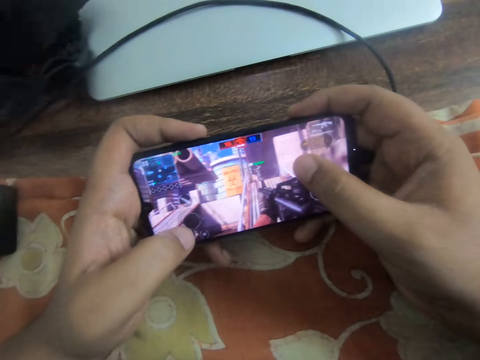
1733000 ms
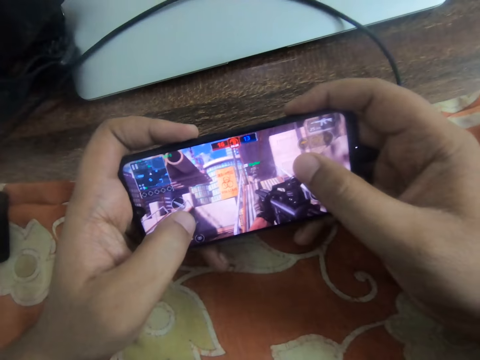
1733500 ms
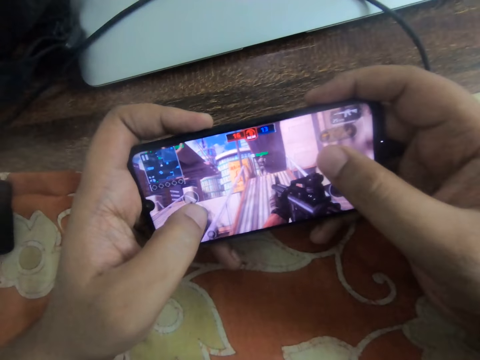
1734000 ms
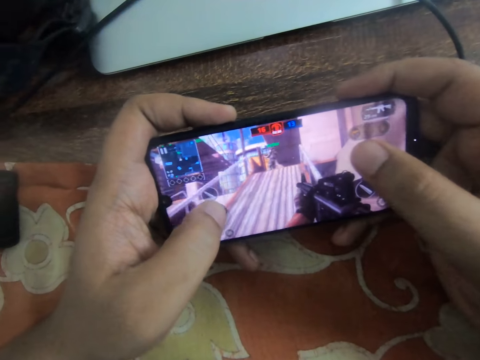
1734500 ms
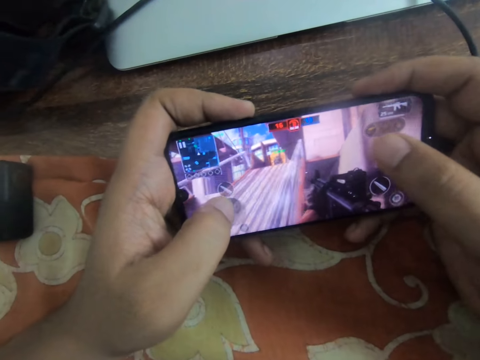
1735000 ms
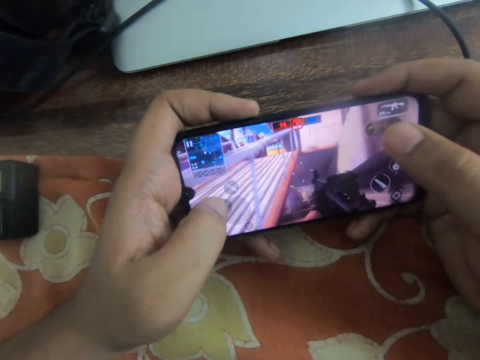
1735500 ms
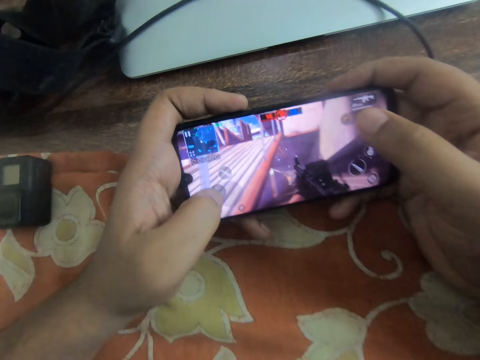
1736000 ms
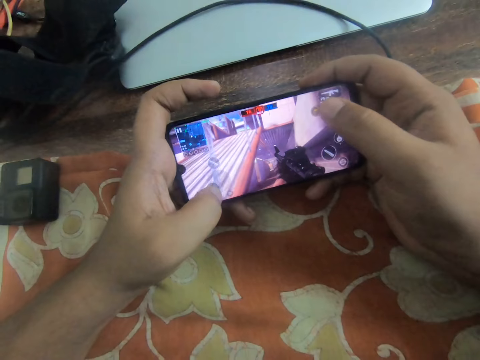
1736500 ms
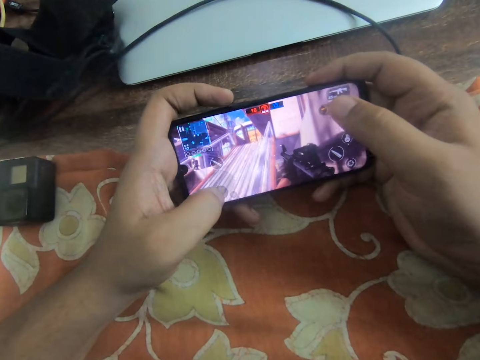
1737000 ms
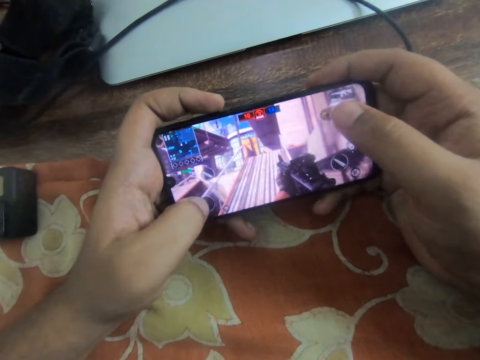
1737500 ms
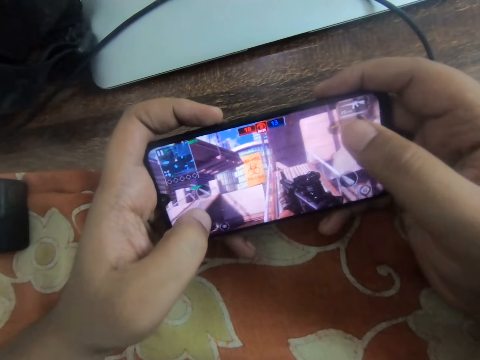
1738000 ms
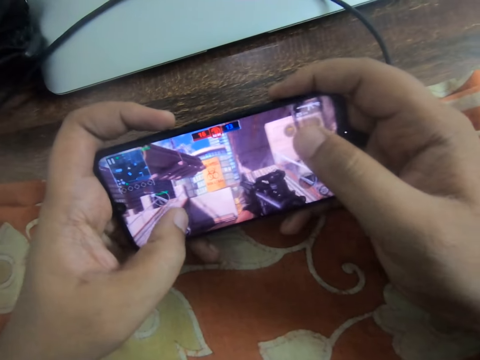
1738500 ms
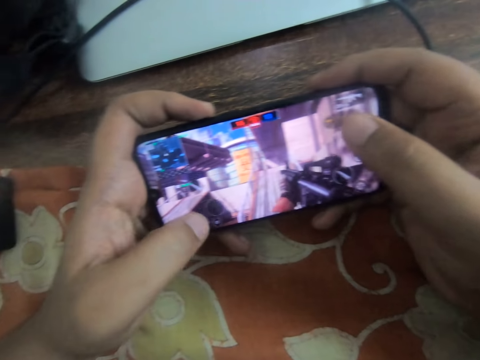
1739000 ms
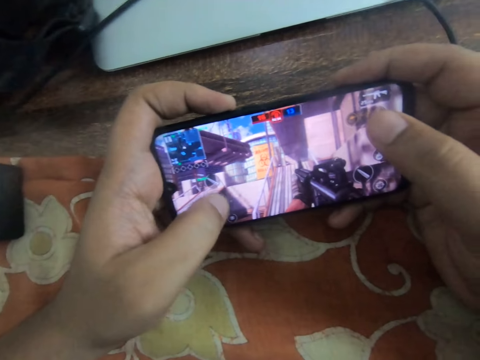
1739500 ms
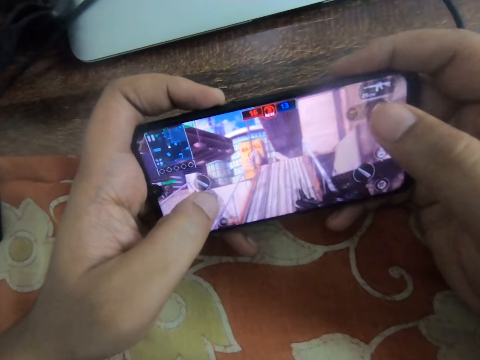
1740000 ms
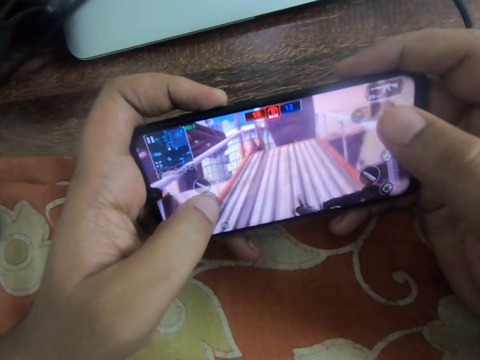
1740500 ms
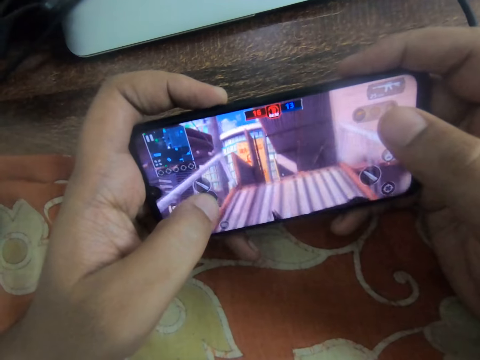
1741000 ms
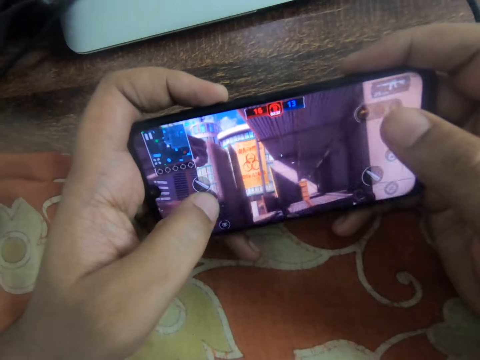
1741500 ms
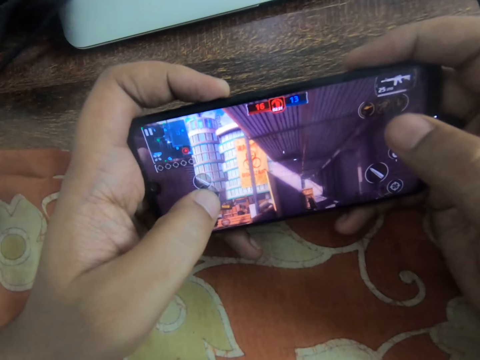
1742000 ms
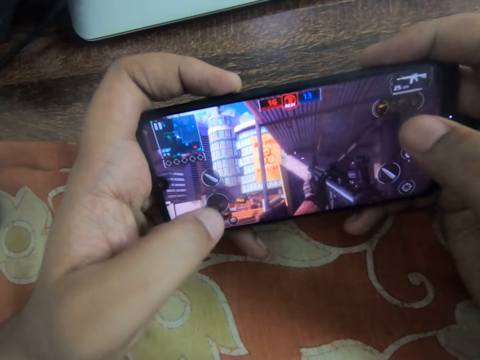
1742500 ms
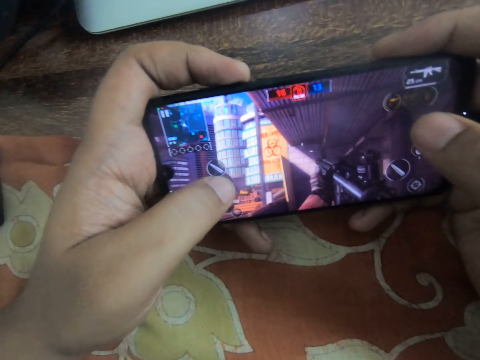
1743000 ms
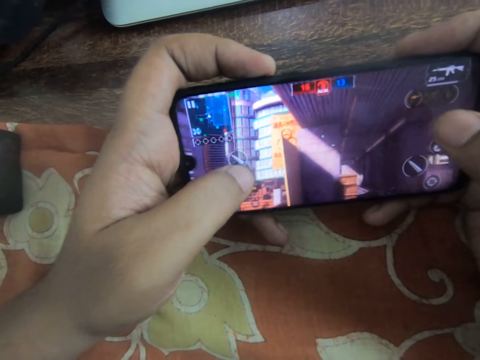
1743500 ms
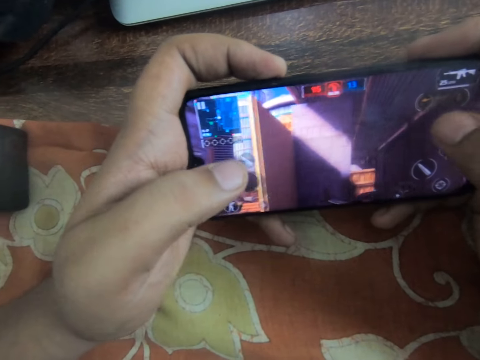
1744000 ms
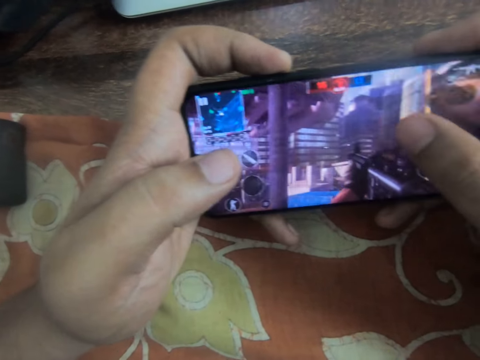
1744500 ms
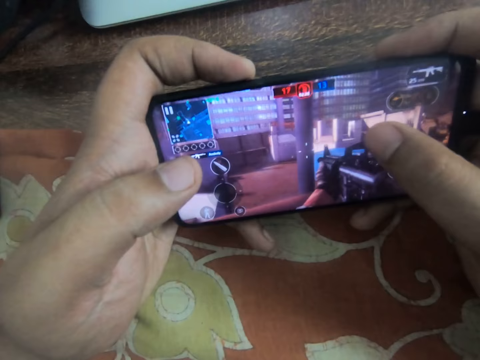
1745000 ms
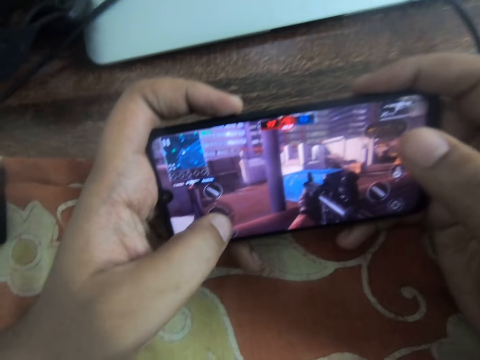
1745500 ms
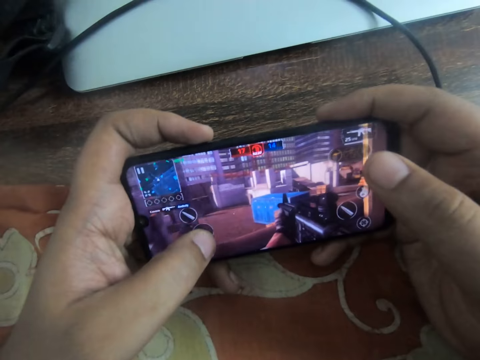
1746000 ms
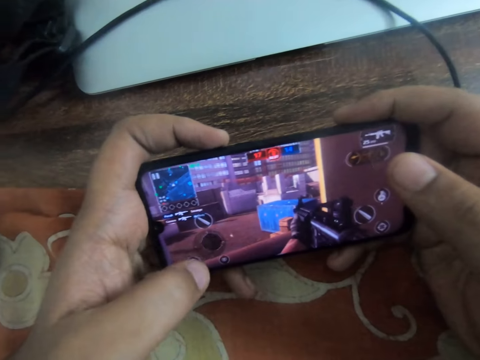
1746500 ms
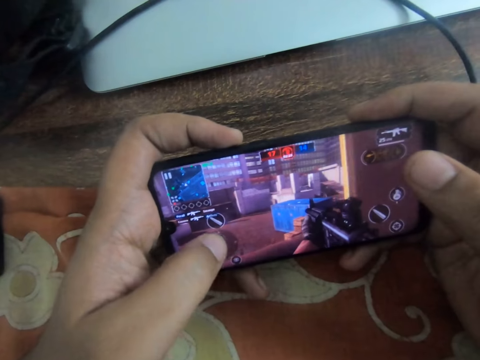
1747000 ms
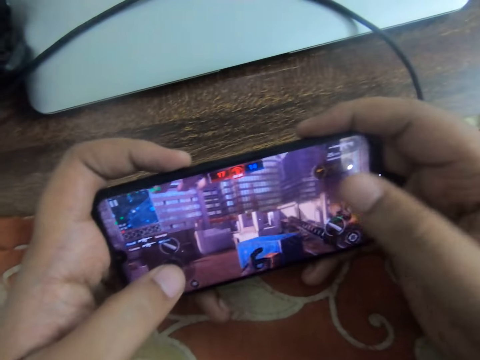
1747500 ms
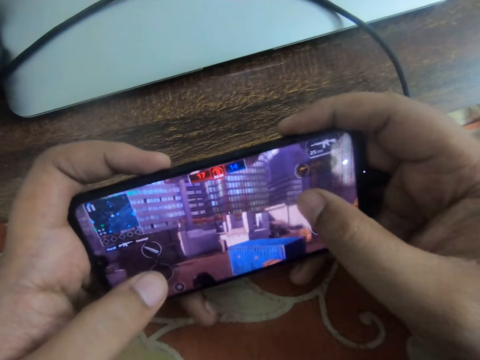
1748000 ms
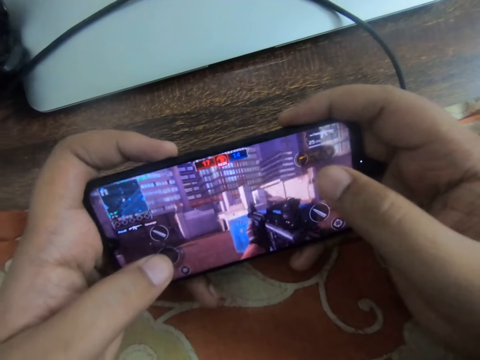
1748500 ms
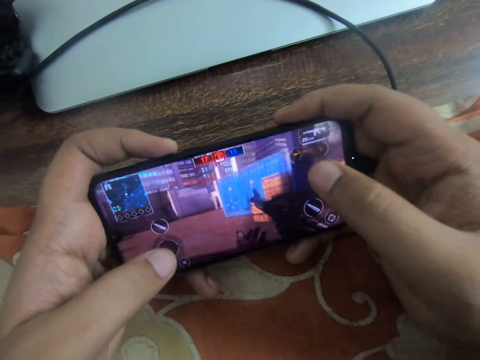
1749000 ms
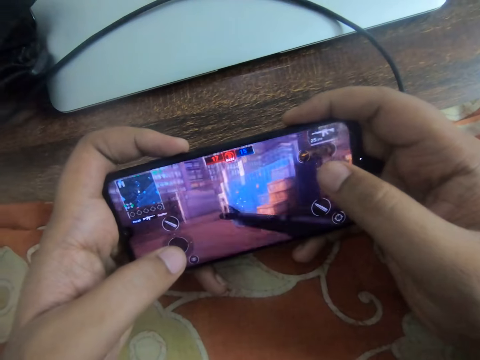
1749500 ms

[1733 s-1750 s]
The camera wearer slides his left thumb on the screen. He slides his left thumb on the screen again. He slides his right thumb on the screen. He slides his left thumb on the screen.

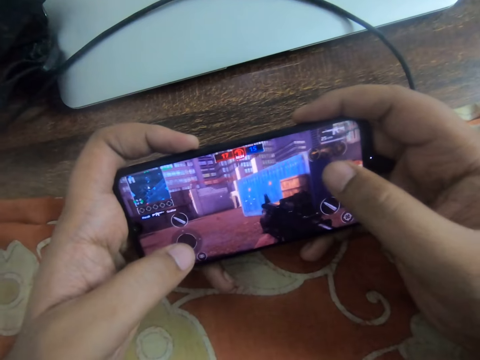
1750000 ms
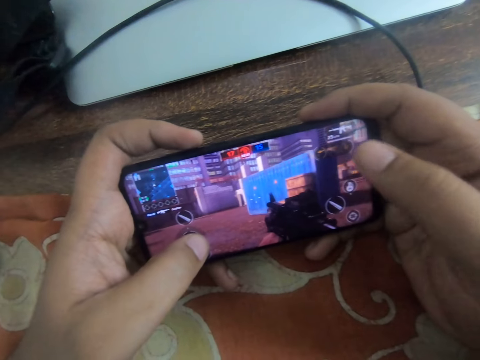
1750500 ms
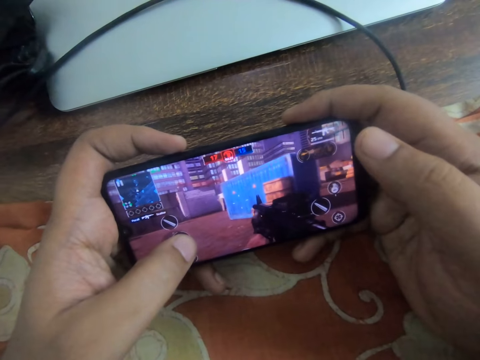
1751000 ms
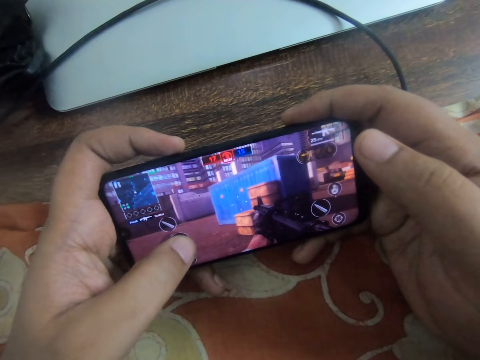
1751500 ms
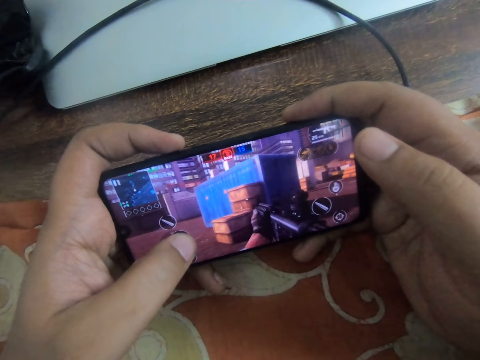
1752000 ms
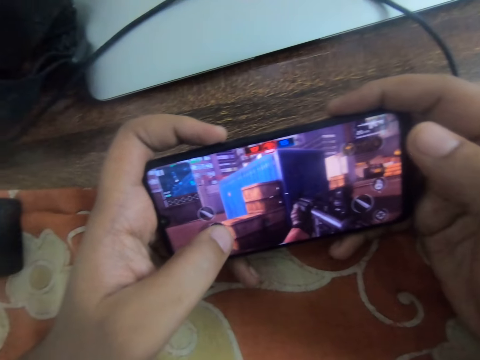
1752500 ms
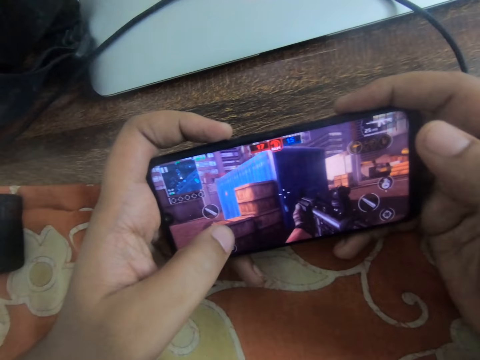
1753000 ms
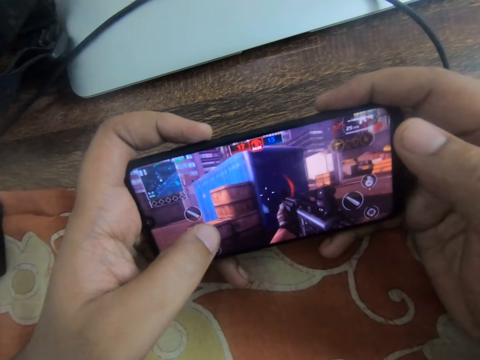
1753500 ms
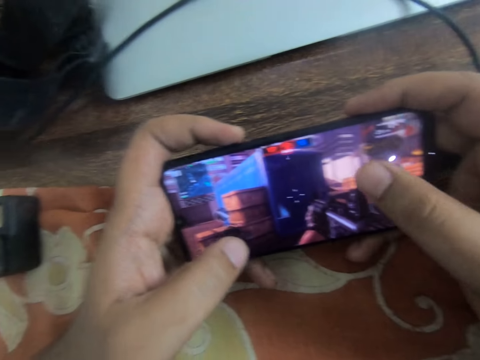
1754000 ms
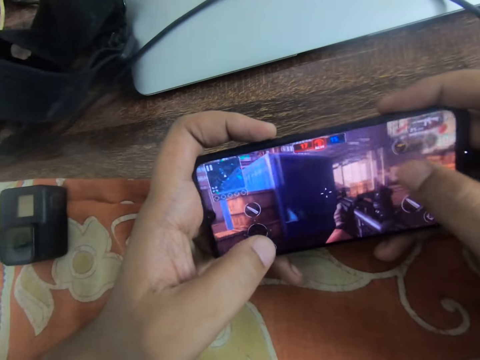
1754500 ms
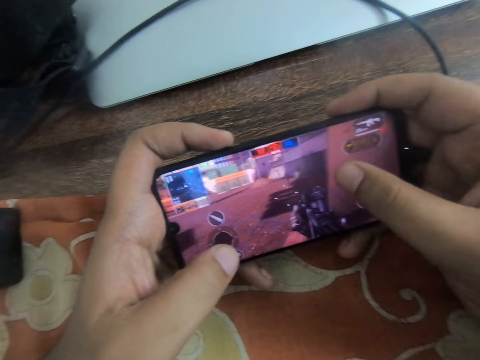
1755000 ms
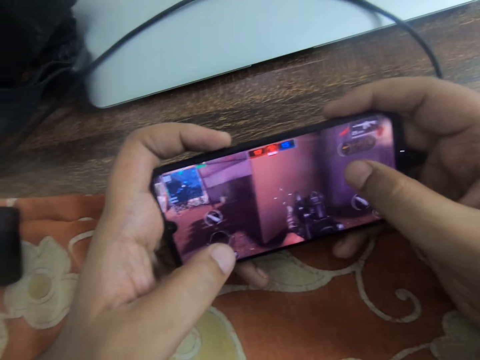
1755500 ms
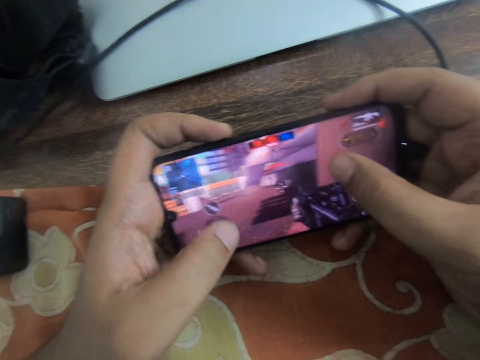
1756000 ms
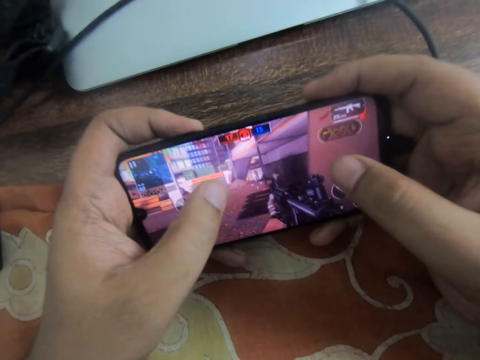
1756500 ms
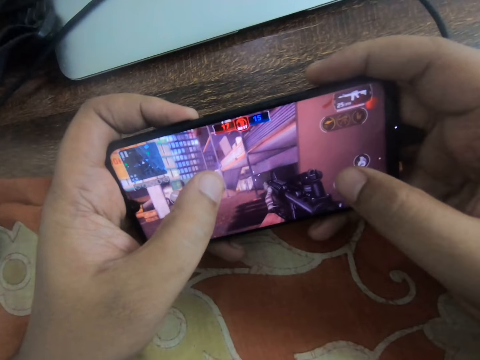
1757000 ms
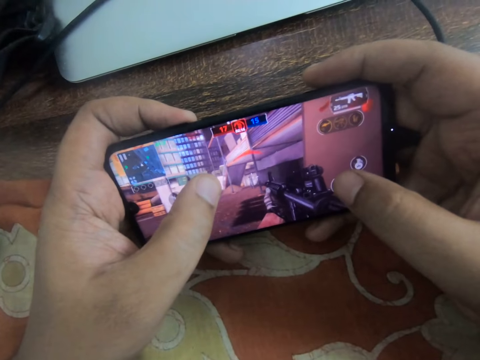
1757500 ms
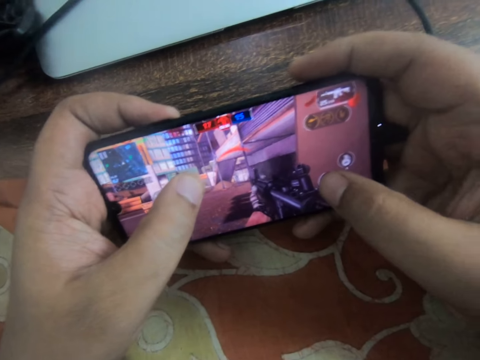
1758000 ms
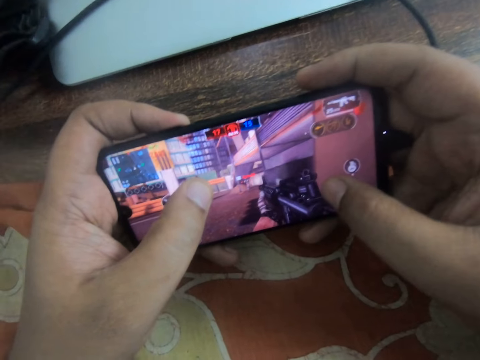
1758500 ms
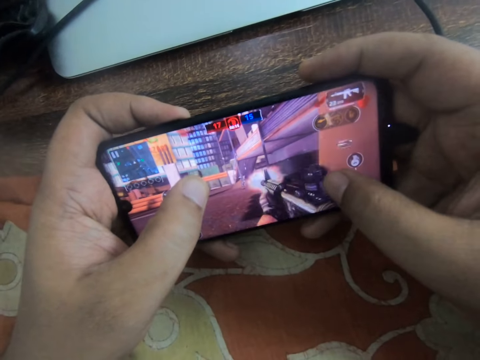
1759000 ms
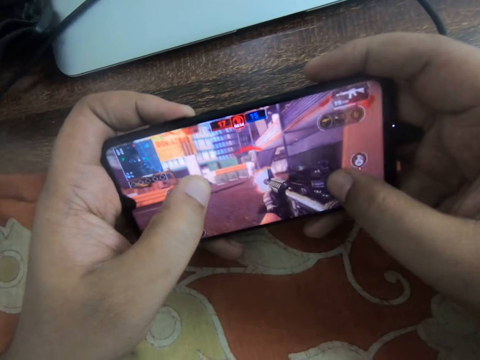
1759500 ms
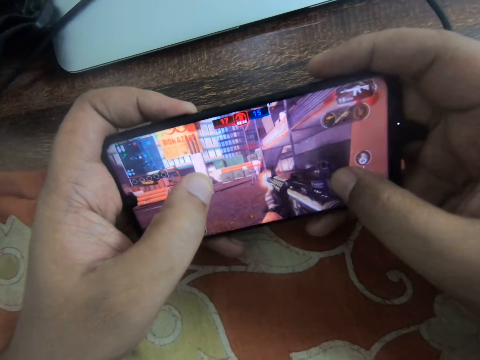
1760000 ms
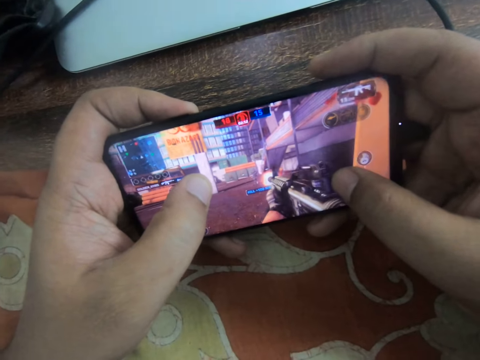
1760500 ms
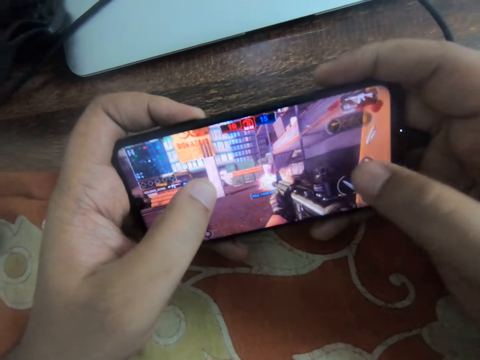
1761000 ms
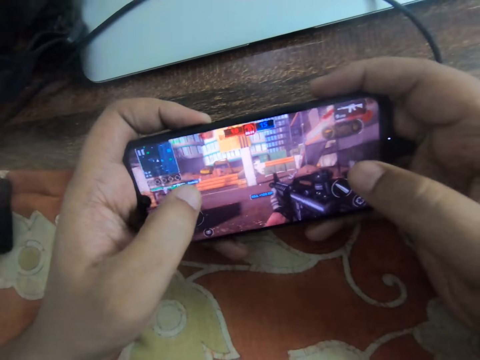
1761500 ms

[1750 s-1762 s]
The camera wearer slides his right thumb on the screen. He slides his left thumb on the screen.
